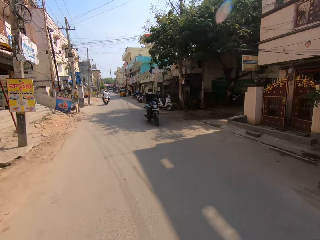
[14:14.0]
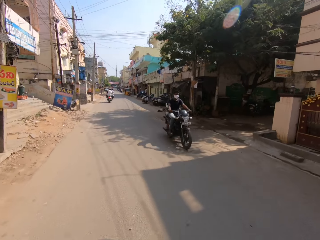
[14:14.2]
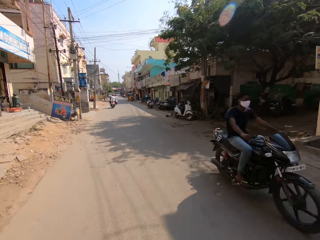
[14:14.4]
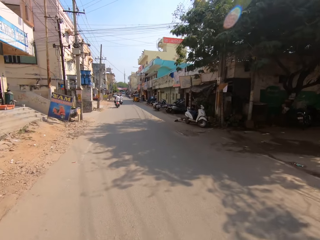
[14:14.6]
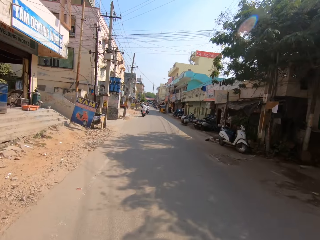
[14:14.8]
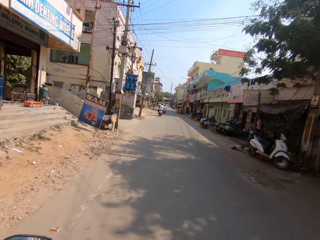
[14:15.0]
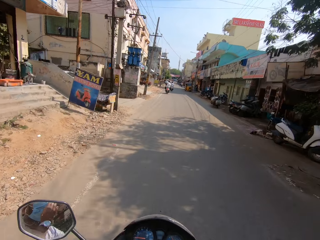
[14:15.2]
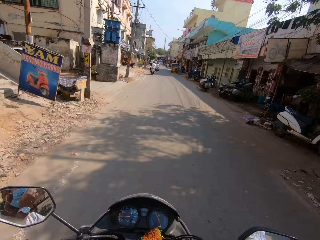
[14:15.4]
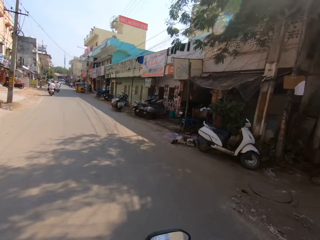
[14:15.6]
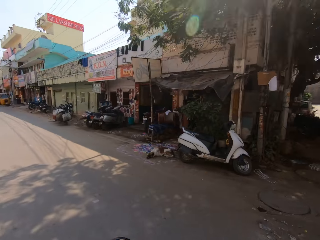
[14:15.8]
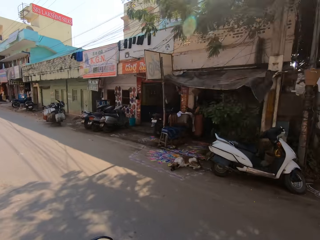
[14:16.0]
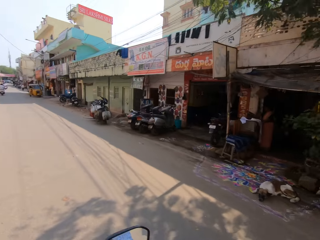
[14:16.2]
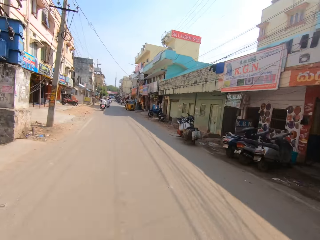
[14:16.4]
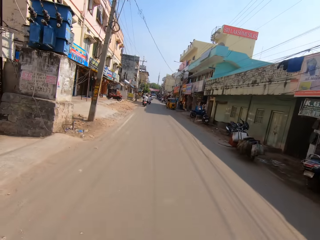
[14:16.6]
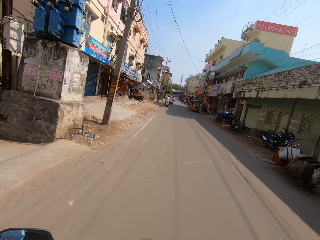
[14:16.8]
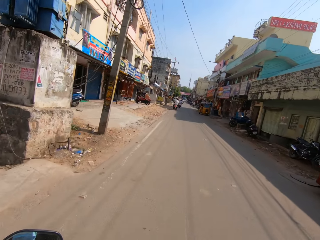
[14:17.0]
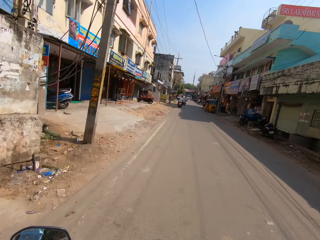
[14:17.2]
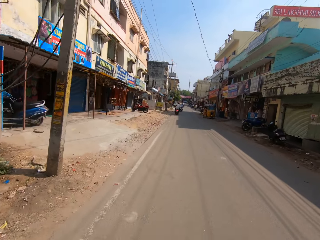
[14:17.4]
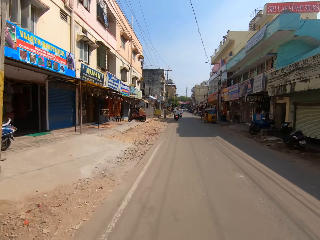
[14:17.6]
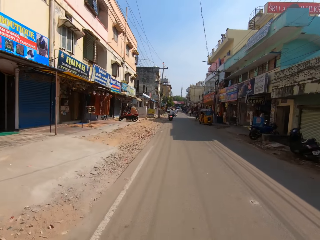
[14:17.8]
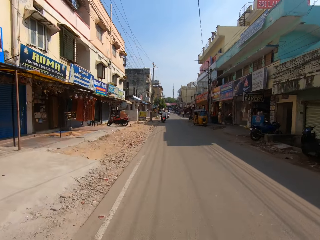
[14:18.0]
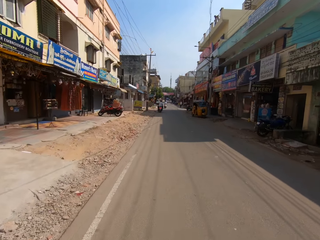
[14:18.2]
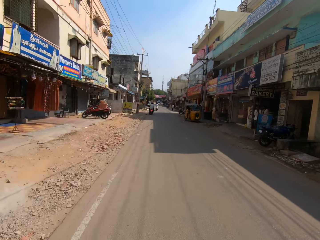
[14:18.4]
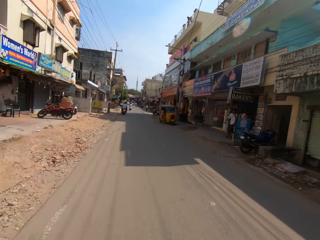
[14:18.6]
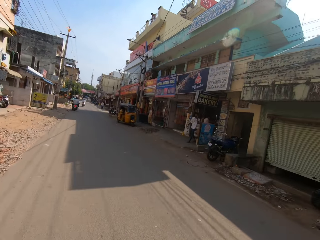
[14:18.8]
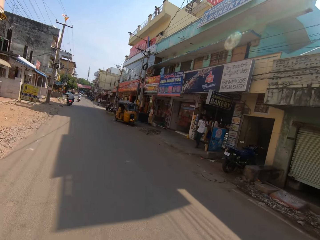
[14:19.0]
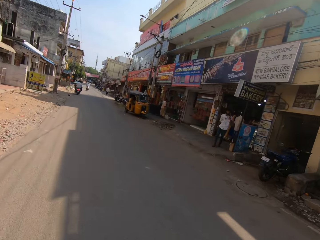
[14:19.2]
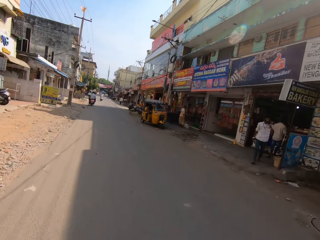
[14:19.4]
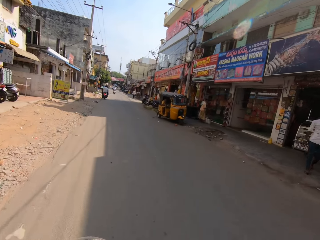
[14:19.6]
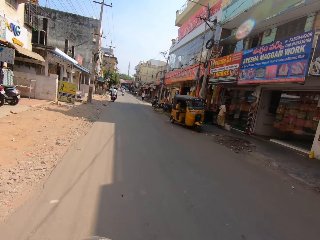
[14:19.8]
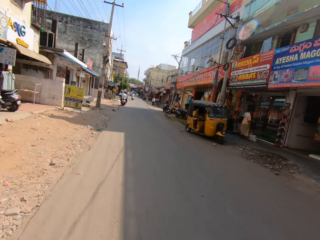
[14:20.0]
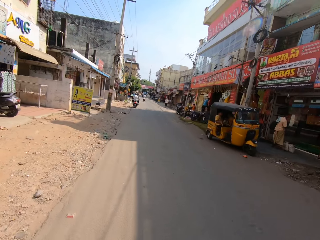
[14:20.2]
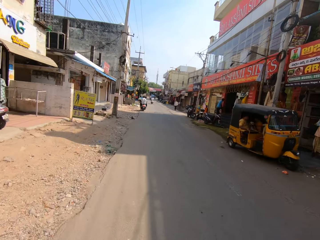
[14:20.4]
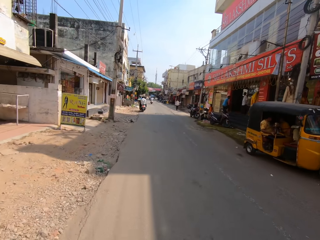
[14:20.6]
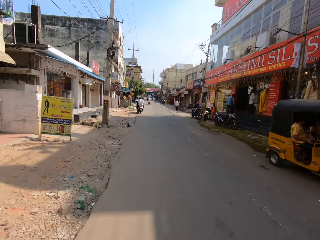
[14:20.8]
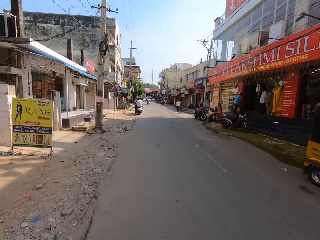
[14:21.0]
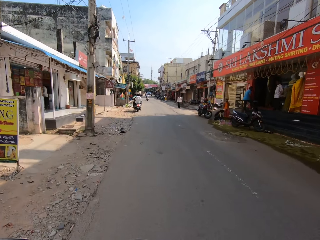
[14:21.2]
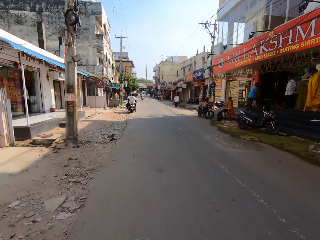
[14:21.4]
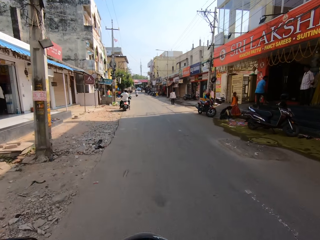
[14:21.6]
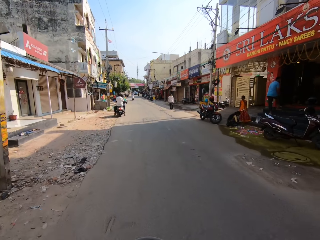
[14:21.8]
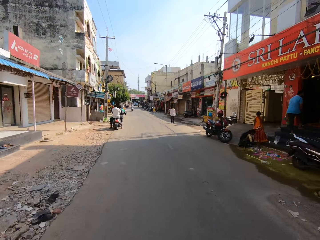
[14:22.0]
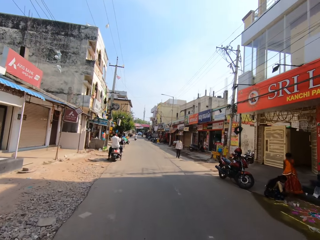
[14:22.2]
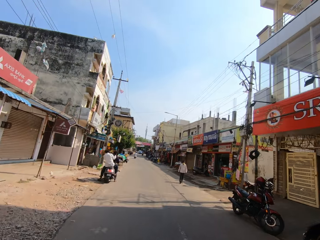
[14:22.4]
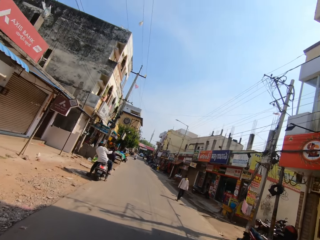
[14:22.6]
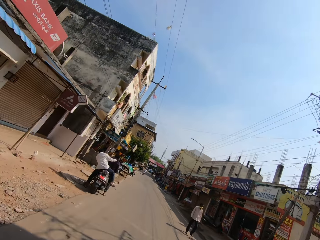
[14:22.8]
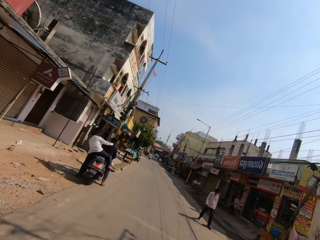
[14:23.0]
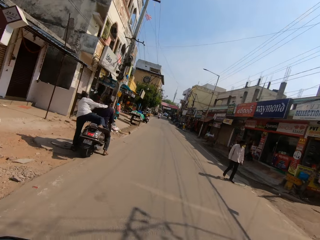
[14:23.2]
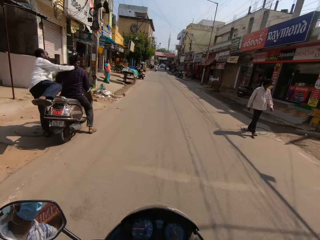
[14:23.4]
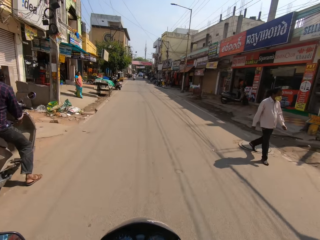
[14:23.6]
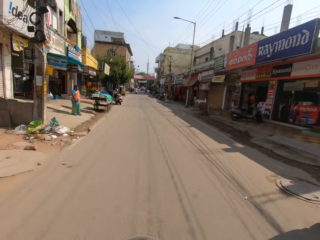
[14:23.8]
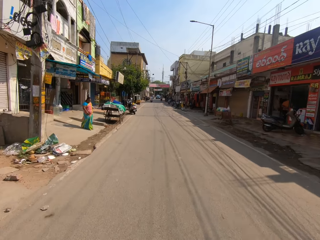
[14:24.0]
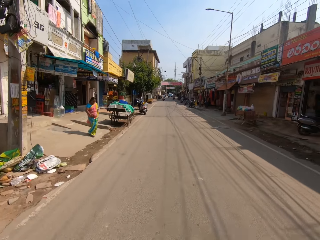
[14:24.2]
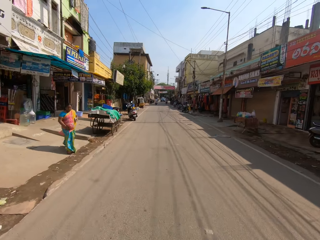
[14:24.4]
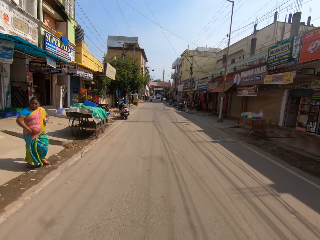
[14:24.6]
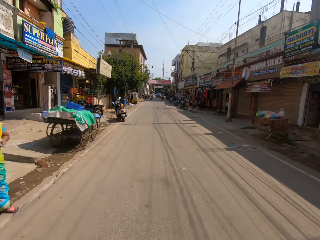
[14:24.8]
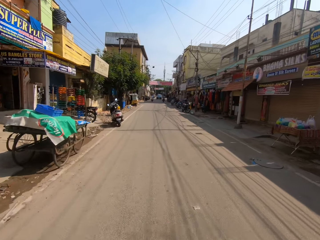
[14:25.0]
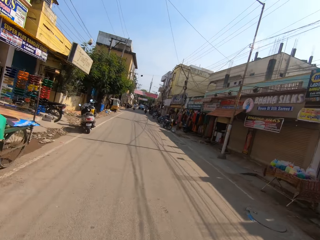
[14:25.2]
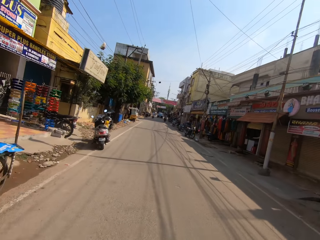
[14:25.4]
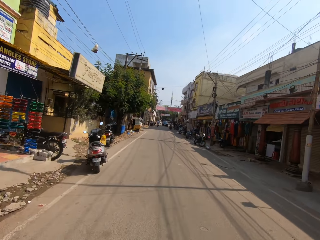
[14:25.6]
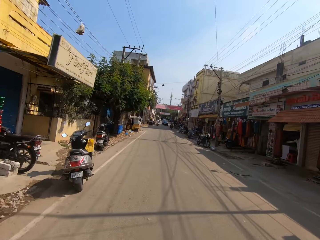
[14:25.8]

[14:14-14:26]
The camera wearer rides a motorcycle along a tarmac road, talks with a person, and looks around. They ride the motorcycle along the tarmac road. The person talks with the camera wearer. The person talks with the camera wearer again. The camera wearer rides the motorcycle along the tarmac road.

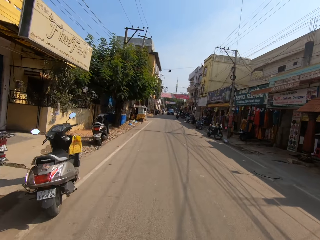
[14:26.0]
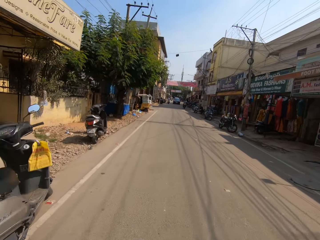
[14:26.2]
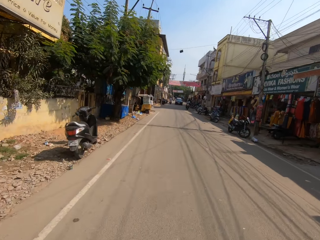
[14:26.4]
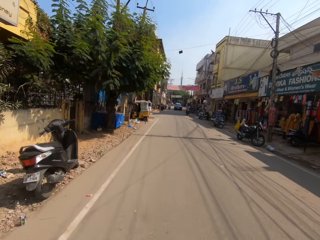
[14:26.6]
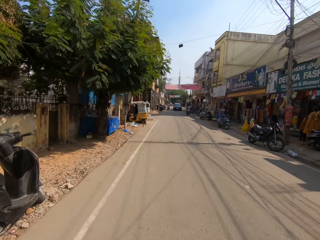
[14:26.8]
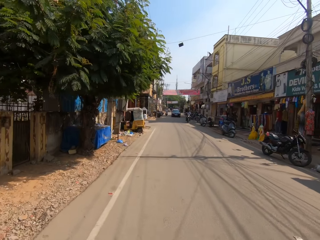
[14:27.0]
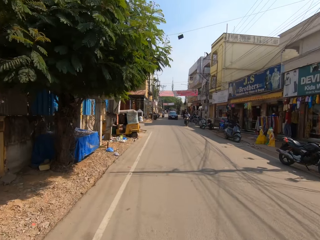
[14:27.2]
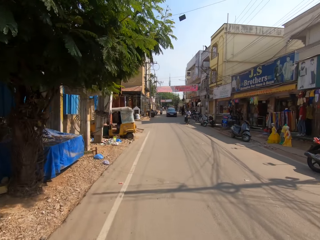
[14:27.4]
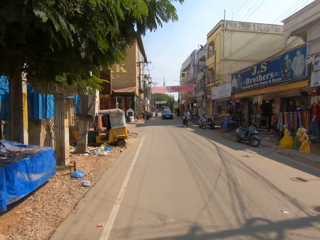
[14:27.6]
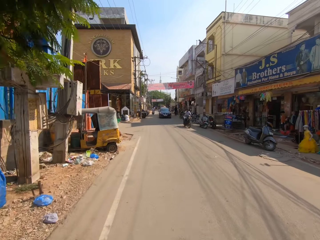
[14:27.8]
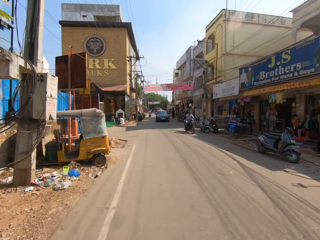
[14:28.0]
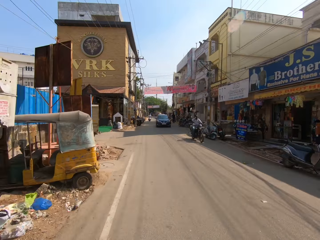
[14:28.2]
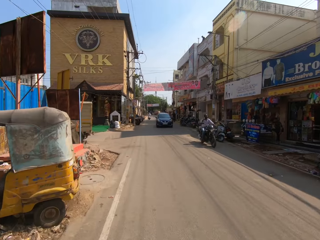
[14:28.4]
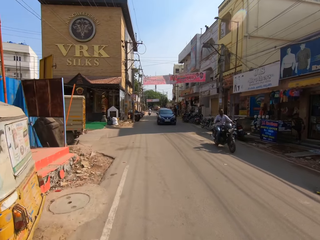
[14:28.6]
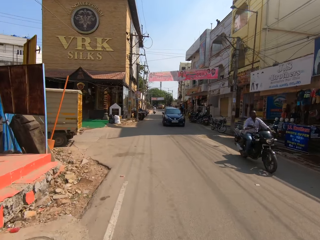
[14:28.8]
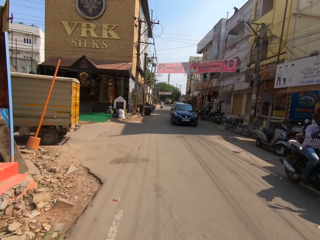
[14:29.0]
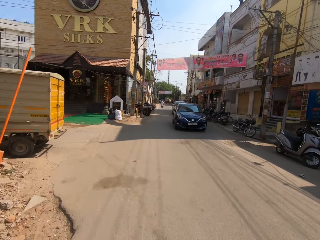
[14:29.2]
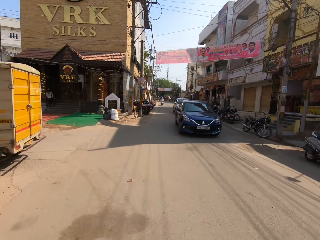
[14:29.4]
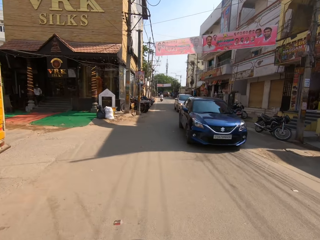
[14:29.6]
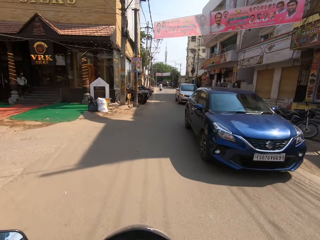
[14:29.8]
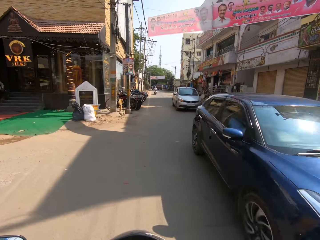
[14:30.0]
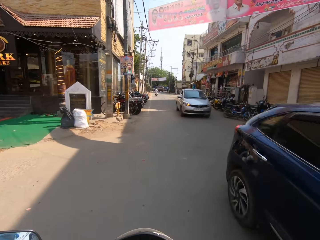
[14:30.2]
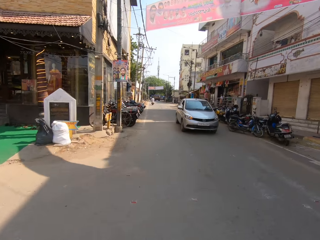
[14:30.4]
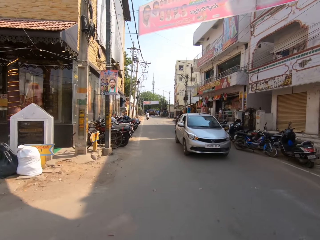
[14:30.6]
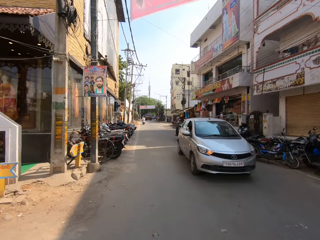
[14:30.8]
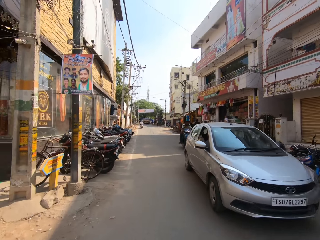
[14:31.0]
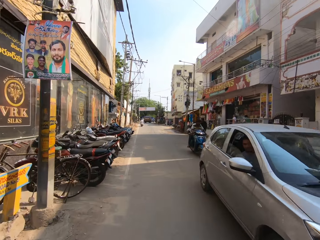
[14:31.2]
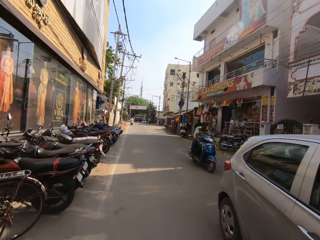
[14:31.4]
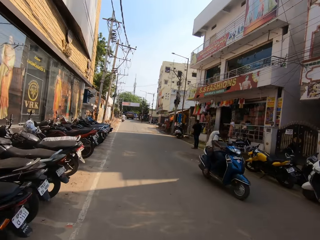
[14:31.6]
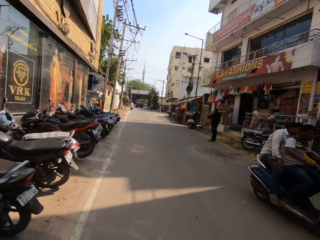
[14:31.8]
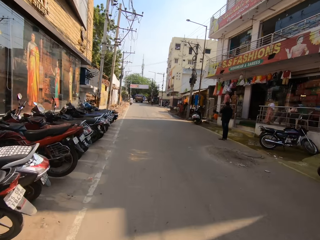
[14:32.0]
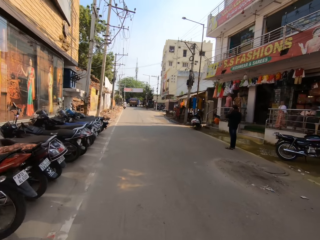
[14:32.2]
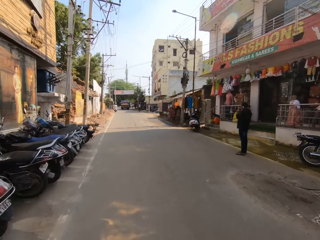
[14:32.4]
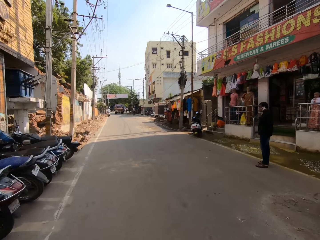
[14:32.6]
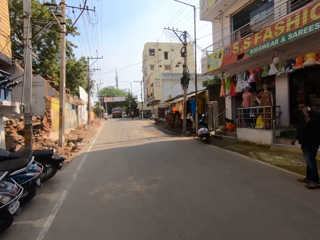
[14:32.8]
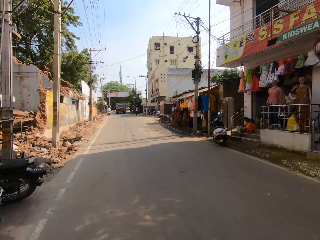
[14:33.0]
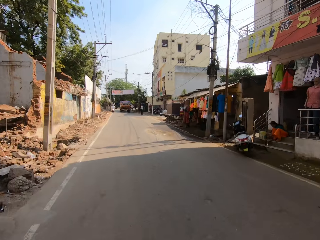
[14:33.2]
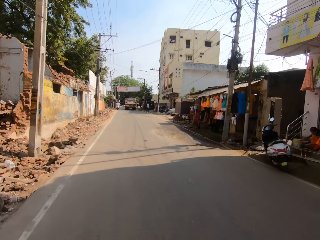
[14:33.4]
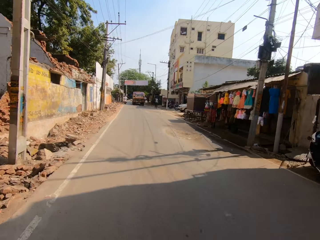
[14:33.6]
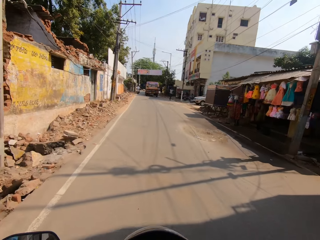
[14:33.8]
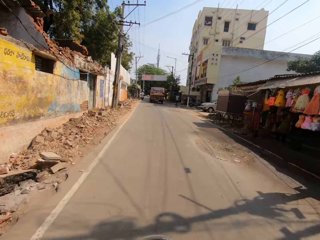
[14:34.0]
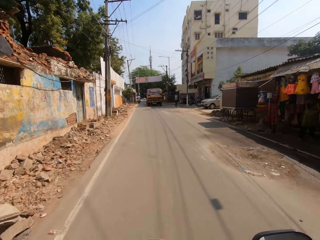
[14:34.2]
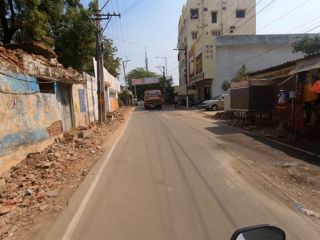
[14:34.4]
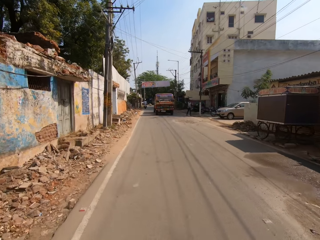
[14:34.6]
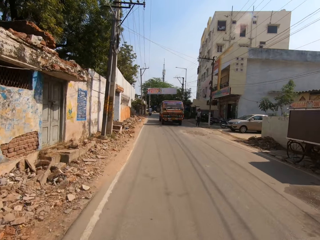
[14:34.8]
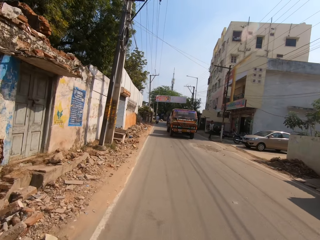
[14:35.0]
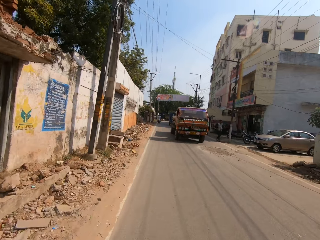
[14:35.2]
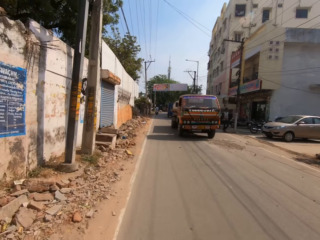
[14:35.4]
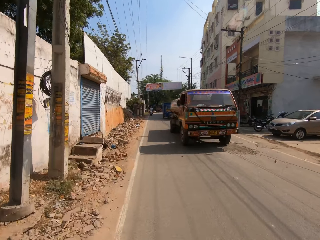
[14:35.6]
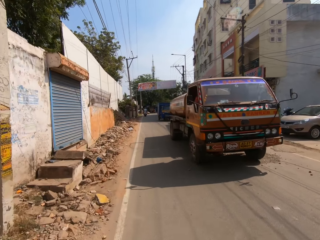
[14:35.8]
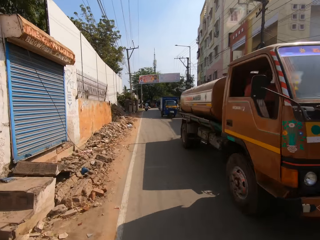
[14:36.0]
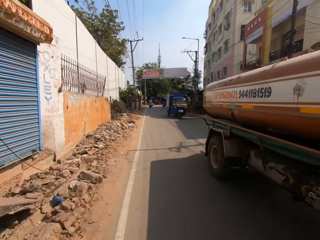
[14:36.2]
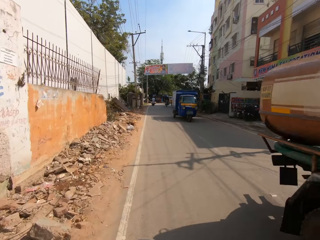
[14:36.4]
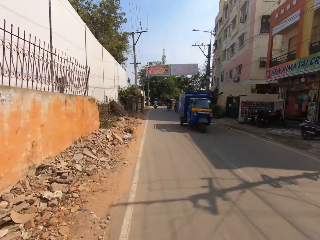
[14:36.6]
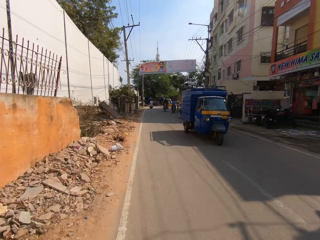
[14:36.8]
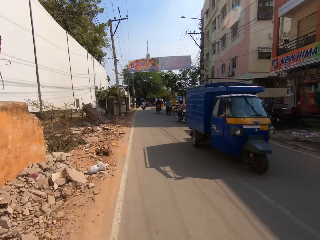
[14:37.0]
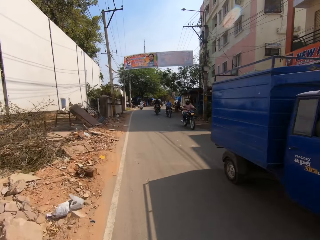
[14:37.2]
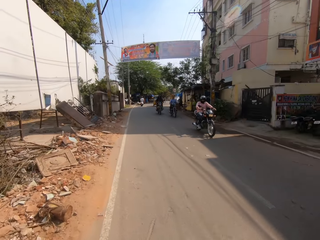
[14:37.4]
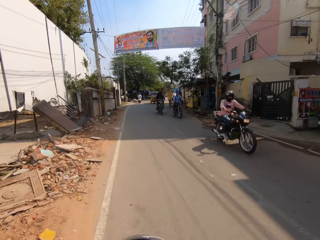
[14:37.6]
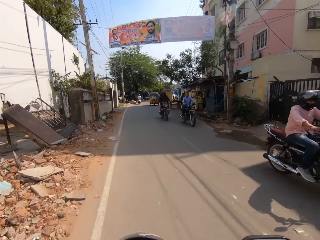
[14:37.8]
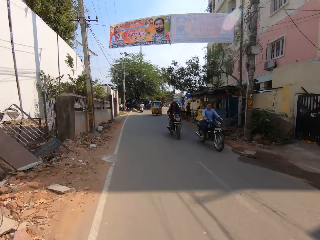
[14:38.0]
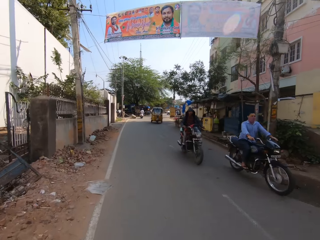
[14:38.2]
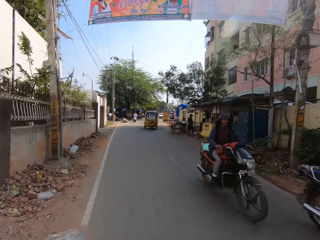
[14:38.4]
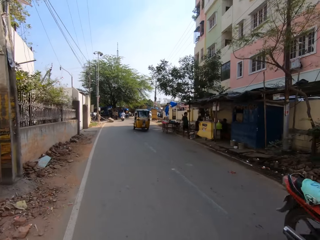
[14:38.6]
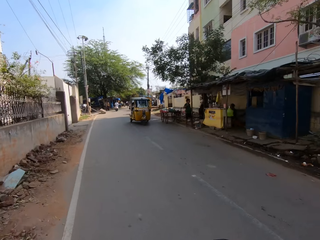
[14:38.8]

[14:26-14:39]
The camera wearer rides a motorcycle along a tarmac road and talks with a person. They ride the motorcycle along the tarmac road and talk with the person. They ride the motorcycle along the tarmac road. The person talks with the camera wearer.
